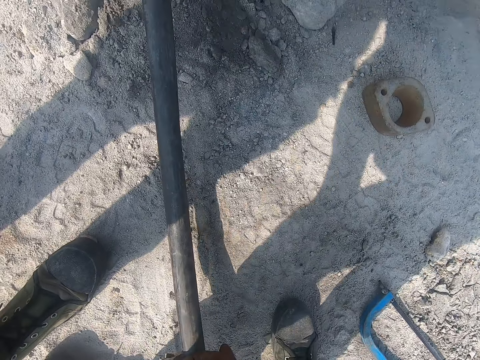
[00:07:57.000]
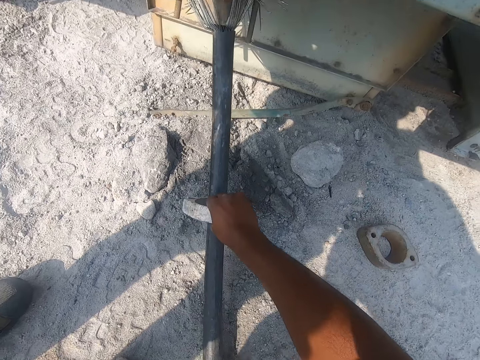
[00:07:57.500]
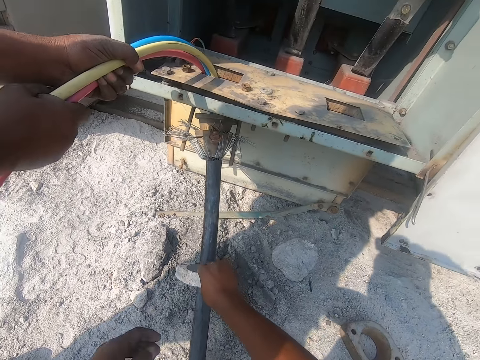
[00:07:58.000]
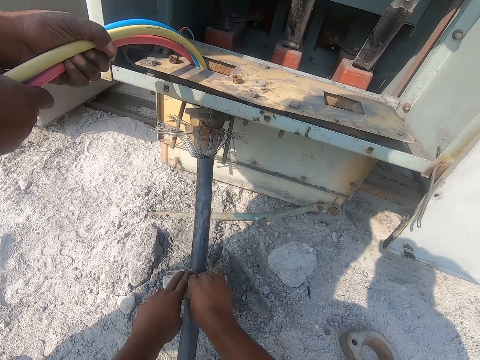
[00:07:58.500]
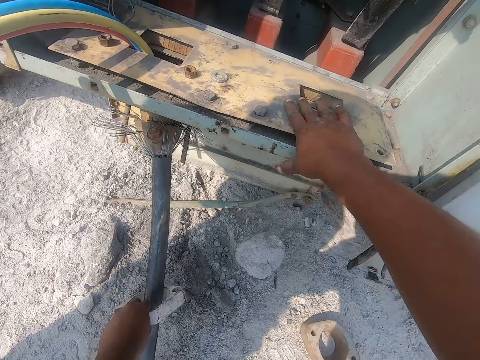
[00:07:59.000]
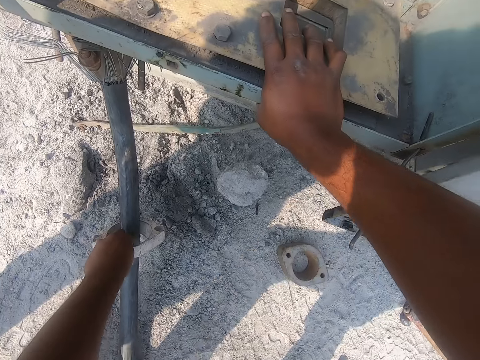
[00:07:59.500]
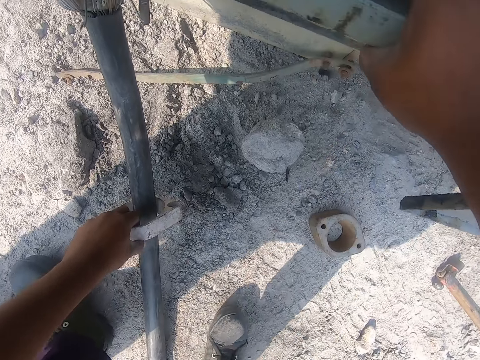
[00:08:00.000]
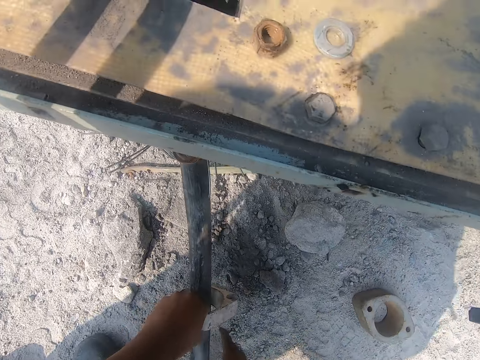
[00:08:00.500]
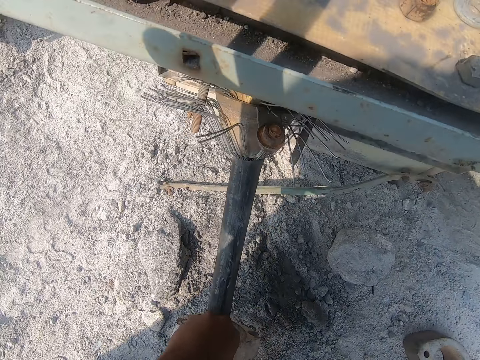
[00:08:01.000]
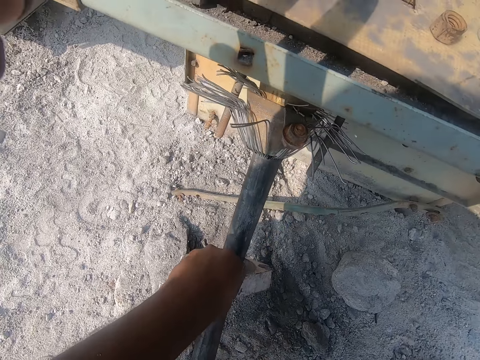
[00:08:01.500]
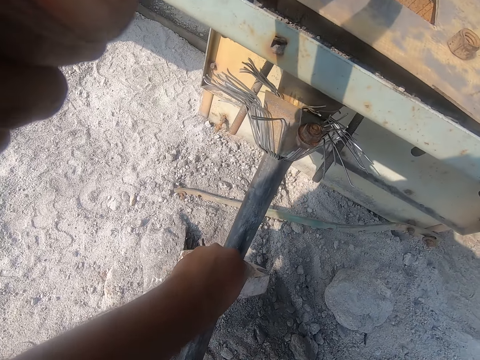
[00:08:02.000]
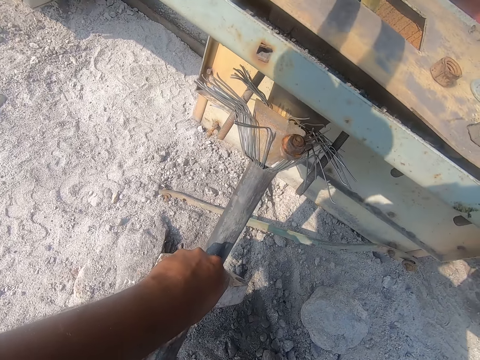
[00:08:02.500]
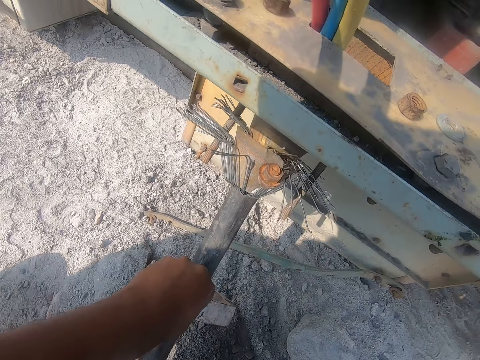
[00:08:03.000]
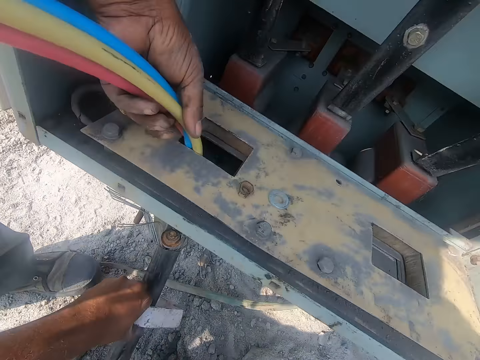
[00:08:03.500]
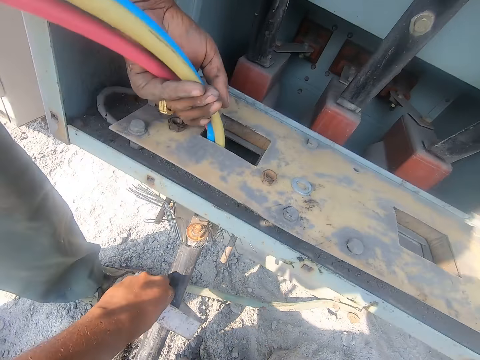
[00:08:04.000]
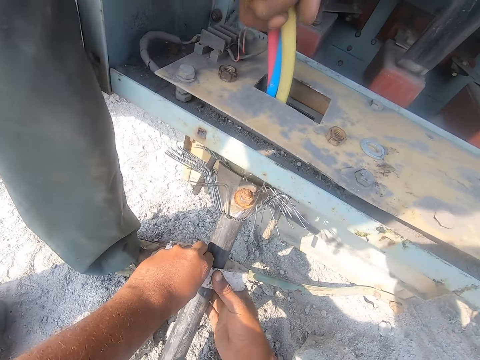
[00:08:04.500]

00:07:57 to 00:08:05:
The camera wearer pushes cabling materials with both hands.

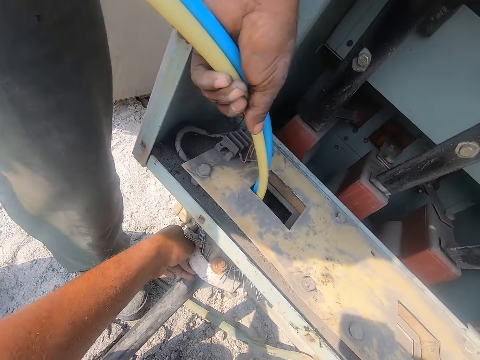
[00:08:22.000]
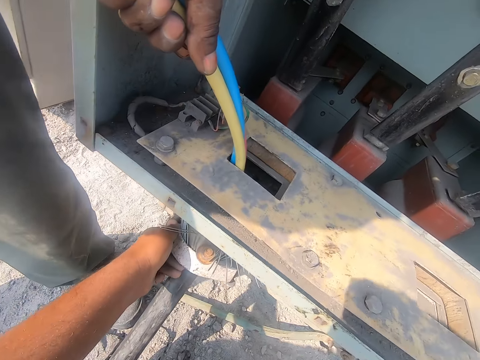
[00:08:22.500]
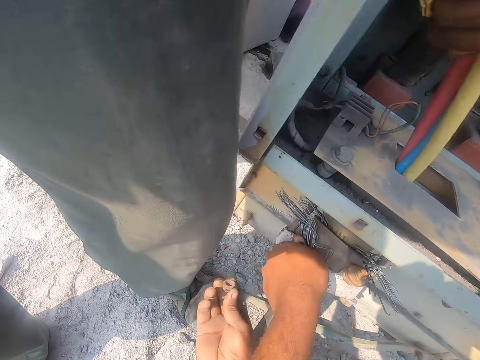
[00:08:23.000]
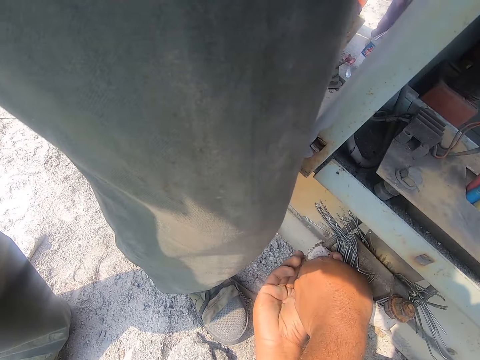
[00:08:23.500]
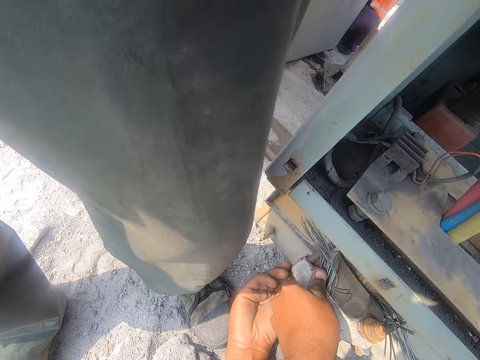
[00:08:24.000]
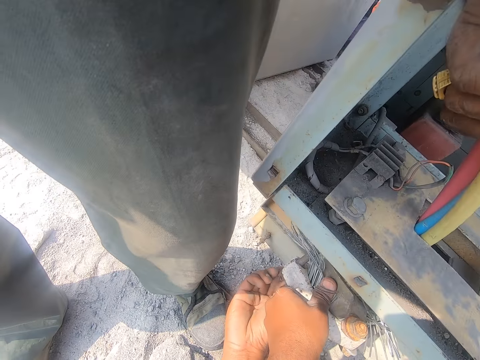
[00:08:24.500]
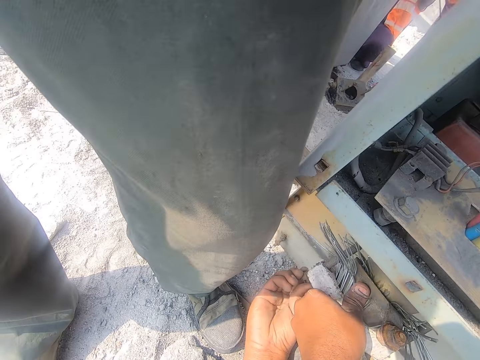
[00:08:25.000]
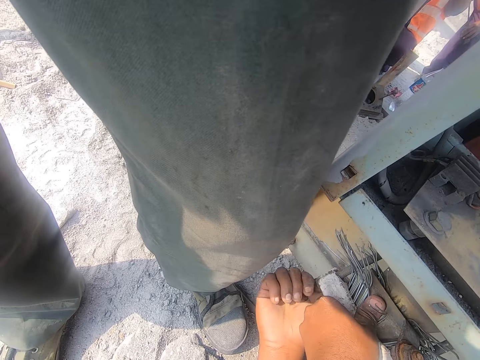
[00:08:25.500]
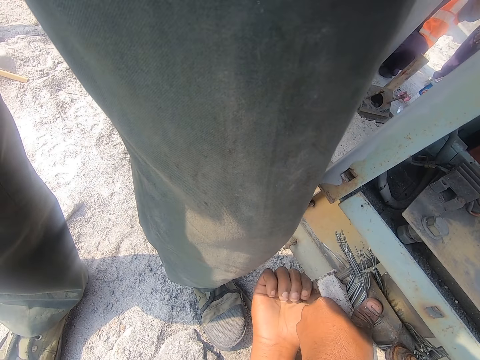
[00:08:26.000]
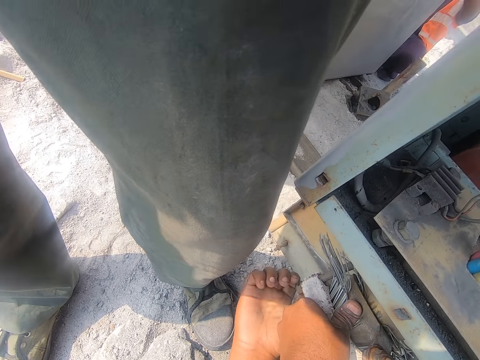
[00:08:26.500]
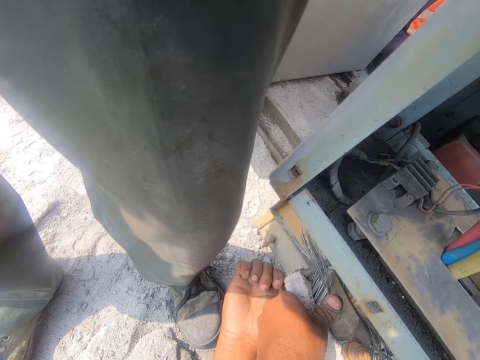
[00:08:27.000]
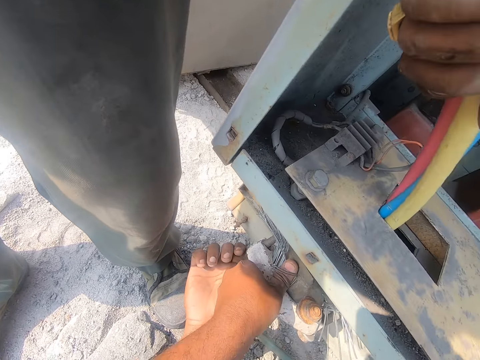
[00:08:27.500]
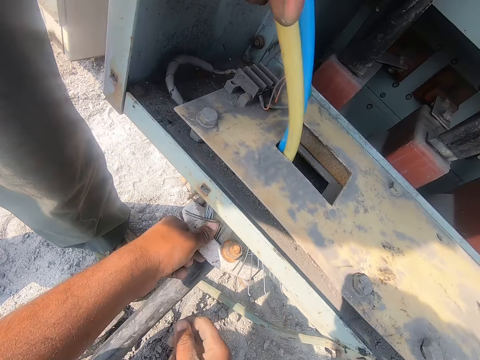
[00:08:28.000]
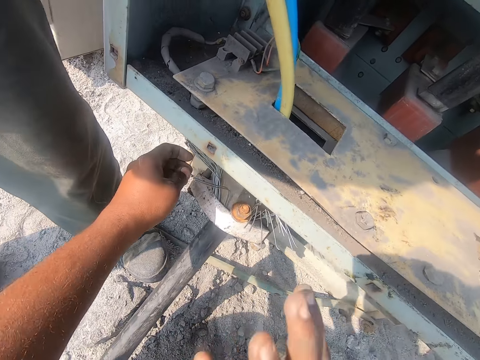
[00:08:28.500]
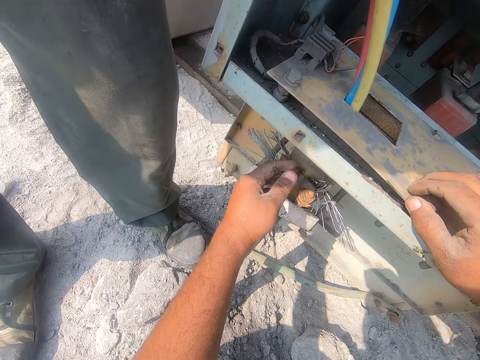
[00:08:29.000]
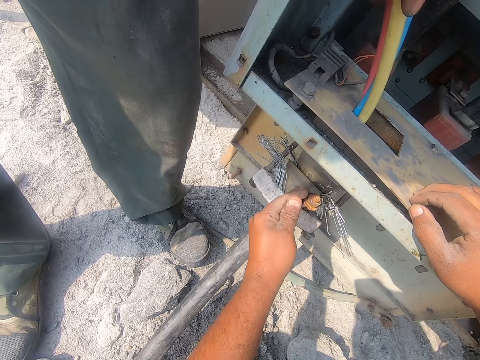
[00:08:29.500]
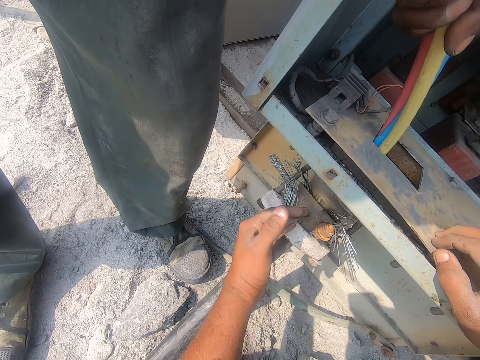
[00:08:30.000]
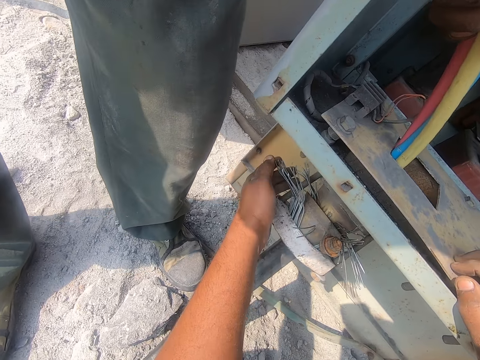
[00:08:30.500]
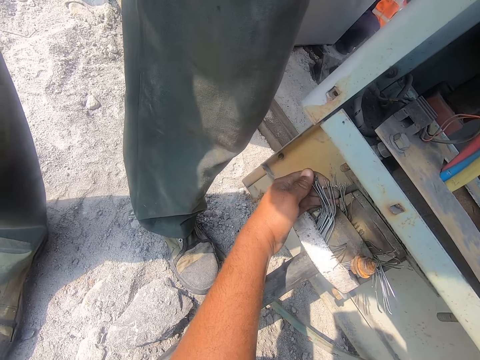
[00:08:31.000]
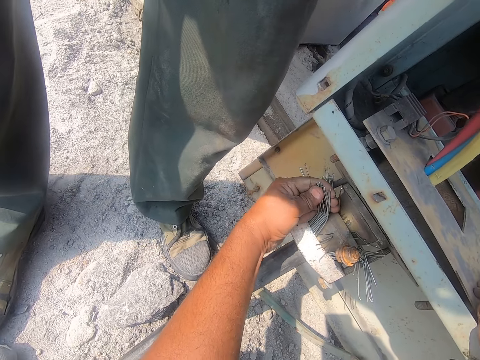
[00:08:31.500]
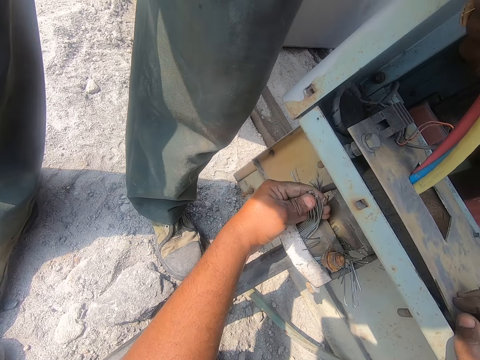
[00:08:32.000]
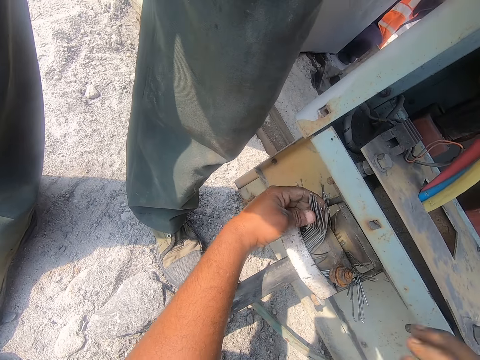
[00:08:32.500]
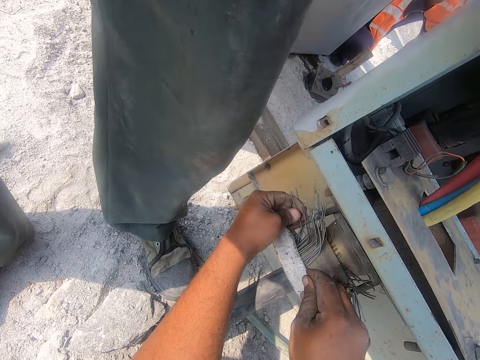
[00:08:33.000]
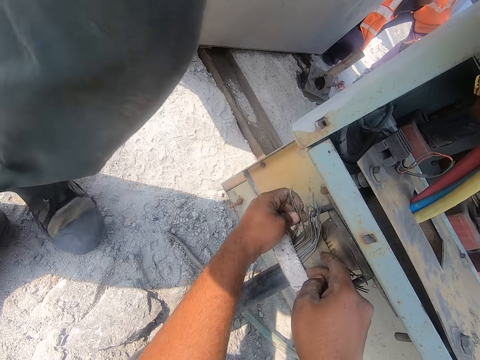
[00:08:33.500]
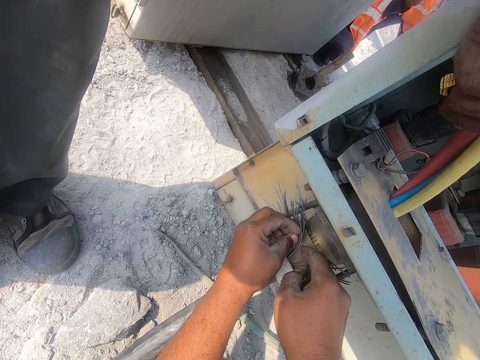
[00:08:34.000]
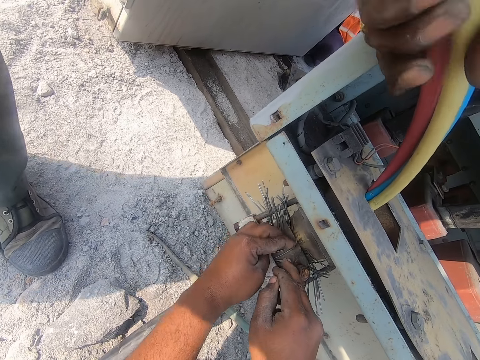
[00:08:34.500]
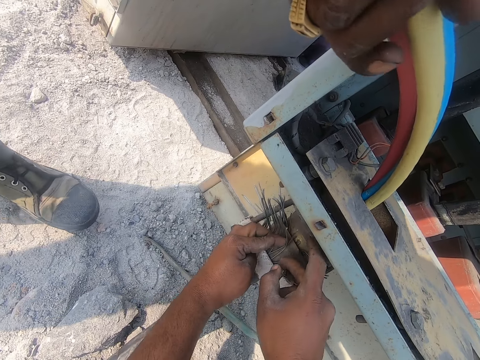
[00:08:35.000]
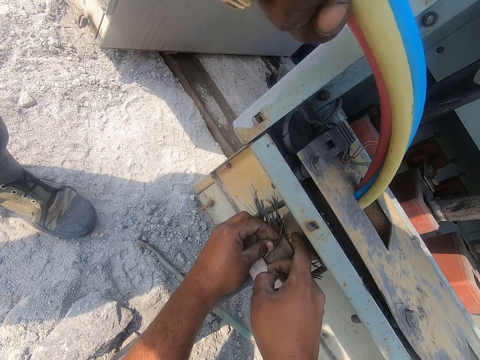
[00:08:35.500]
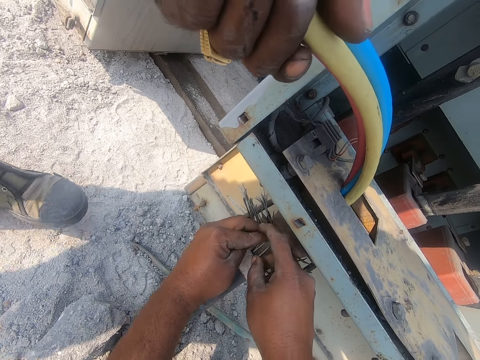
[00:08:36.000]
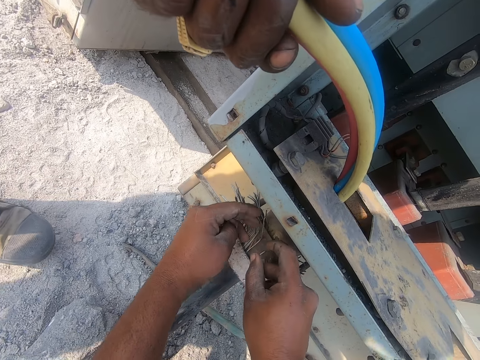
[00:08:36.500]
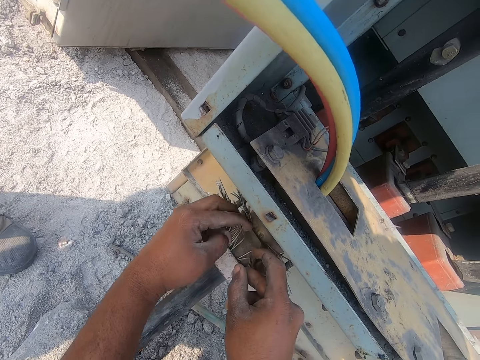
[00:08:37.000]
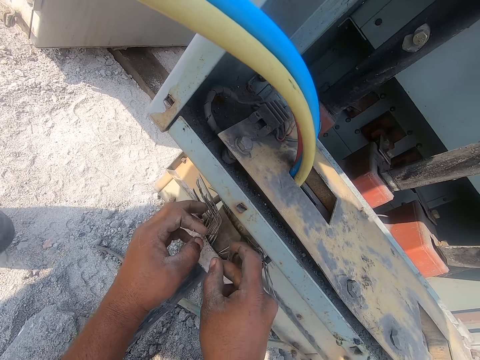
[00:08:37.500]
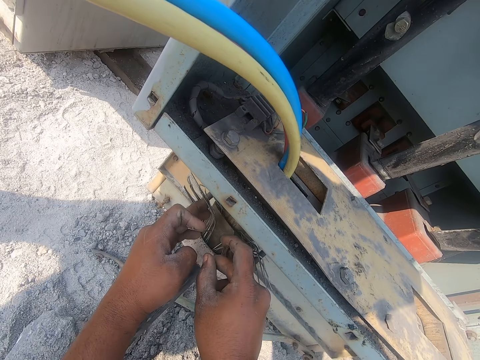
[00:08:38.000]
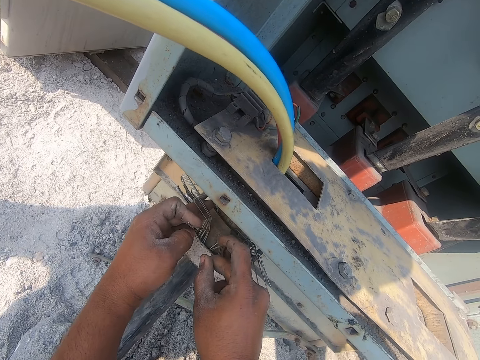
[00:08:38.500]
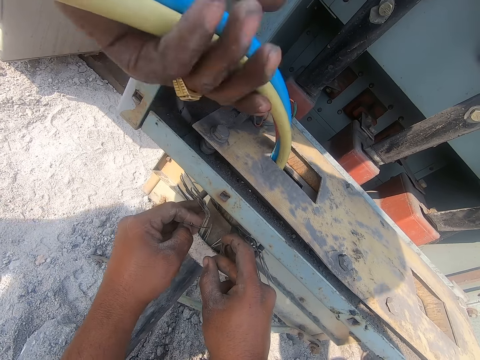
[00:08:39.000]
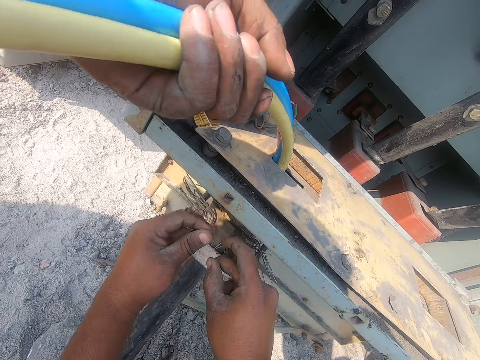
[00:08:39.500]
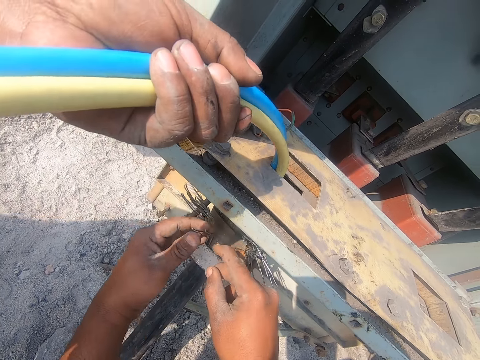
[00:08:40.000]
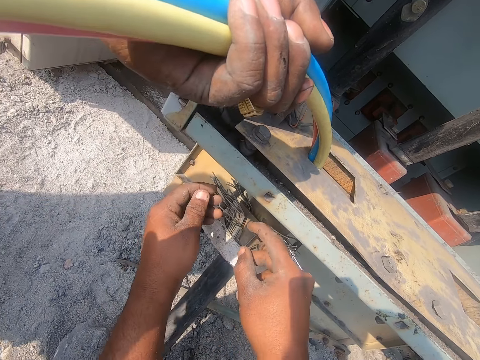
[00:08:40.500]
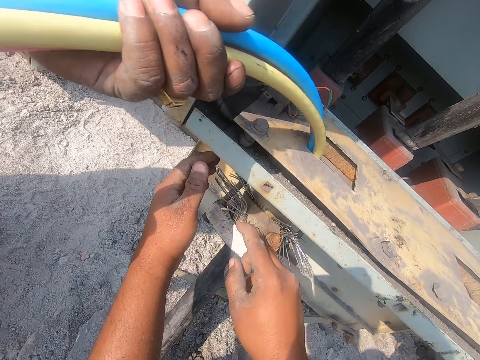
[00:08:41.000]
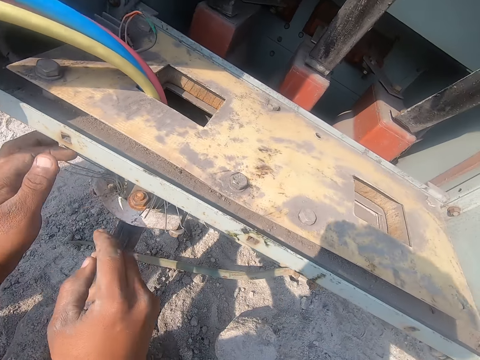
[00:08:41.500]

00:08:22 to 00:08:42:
The camera wearer picks up a bolt holder. They tie the bolt holder. They push metal with both hands. They cross the metal with the right hand. They tie a bolt. They move cabling materials with the left hand. They move the cabling materials with both hands. A man folds the cabling materials with both hands. The camera wearer moves the cabling materials with both hands. The man holds a cable and pulls the cabling materials with both hands.
